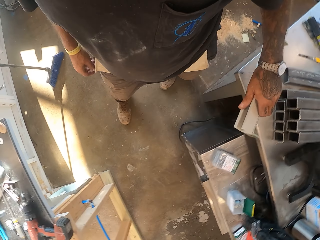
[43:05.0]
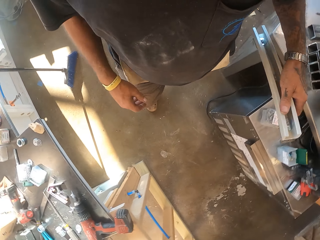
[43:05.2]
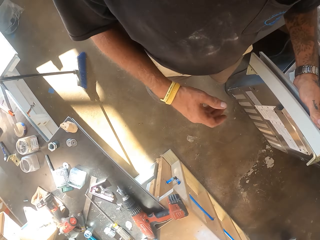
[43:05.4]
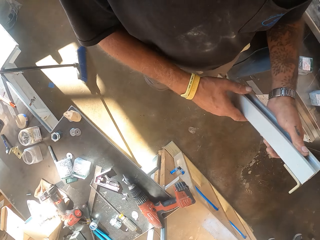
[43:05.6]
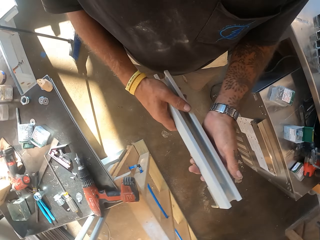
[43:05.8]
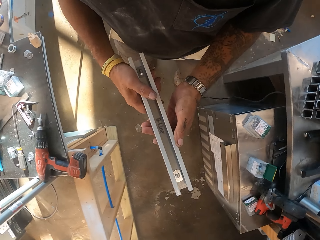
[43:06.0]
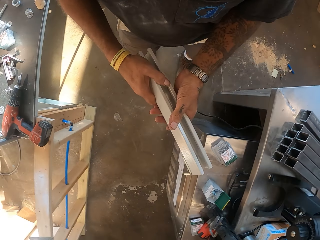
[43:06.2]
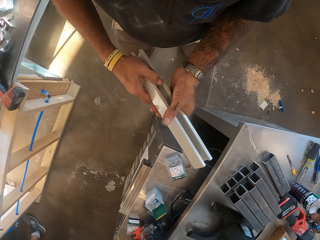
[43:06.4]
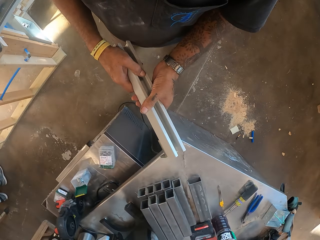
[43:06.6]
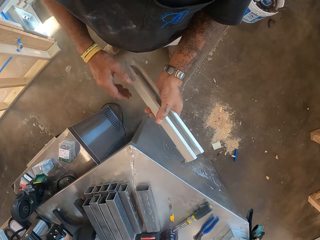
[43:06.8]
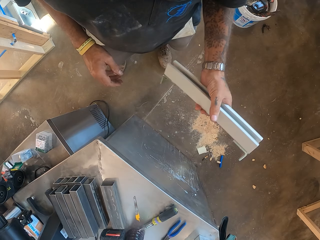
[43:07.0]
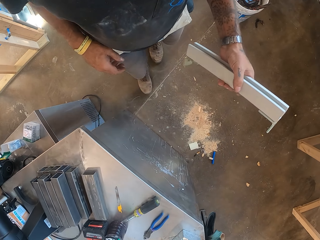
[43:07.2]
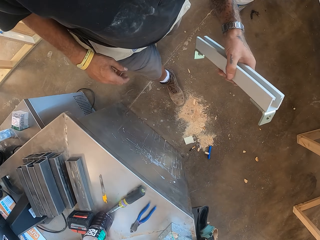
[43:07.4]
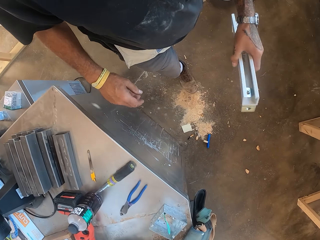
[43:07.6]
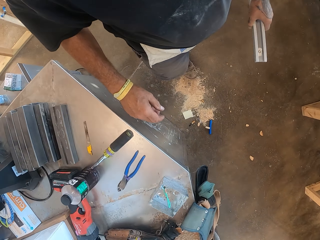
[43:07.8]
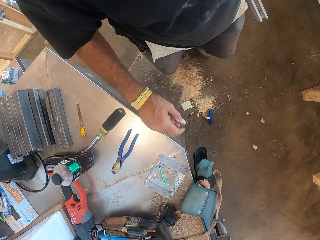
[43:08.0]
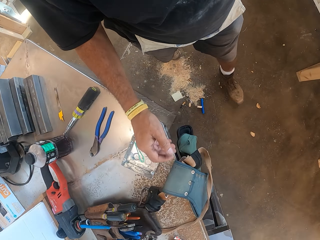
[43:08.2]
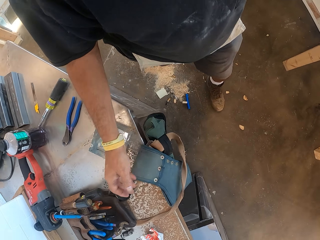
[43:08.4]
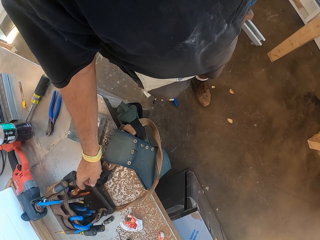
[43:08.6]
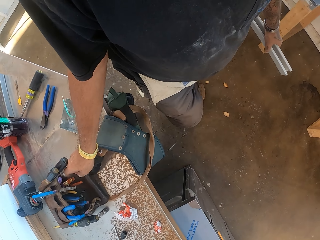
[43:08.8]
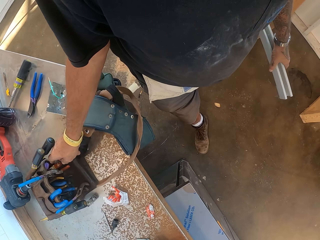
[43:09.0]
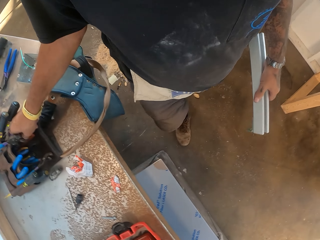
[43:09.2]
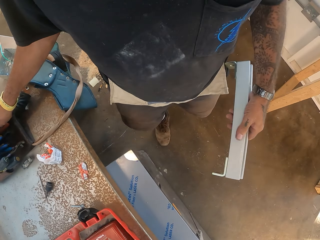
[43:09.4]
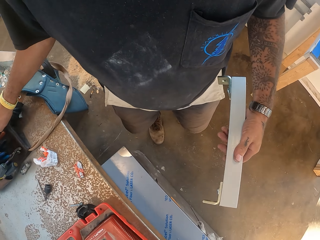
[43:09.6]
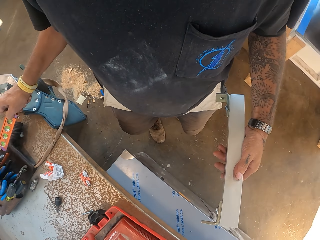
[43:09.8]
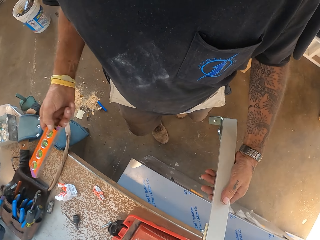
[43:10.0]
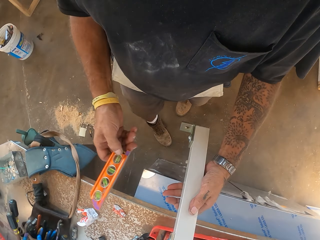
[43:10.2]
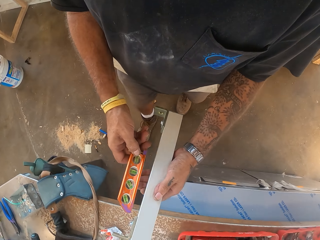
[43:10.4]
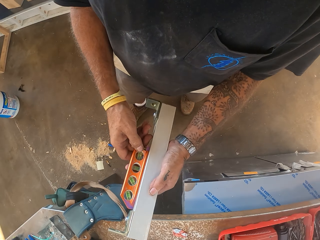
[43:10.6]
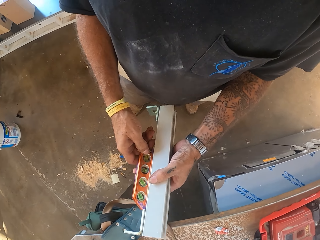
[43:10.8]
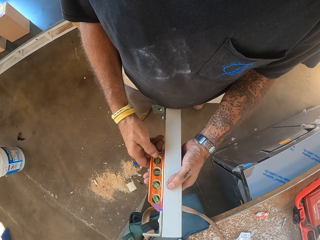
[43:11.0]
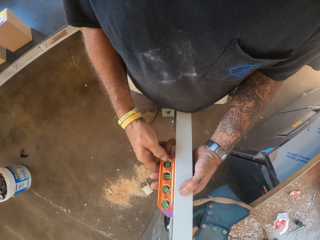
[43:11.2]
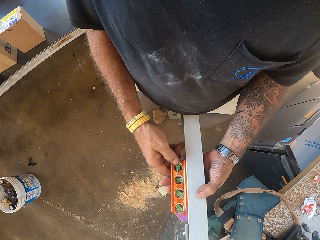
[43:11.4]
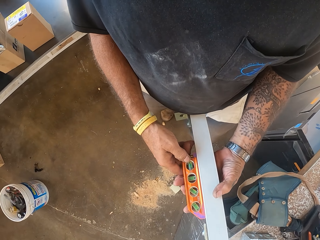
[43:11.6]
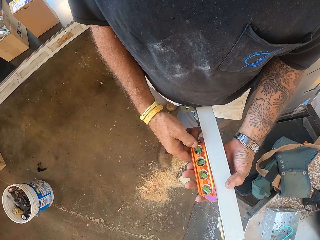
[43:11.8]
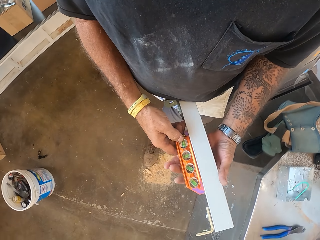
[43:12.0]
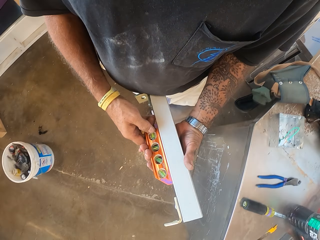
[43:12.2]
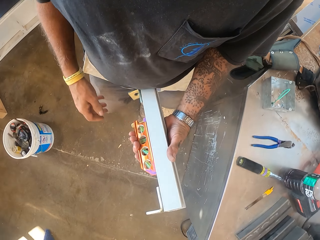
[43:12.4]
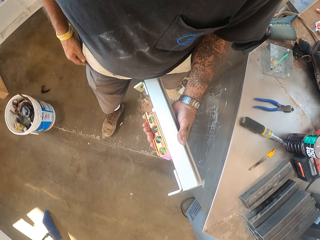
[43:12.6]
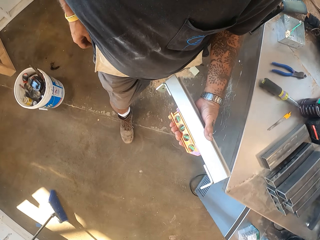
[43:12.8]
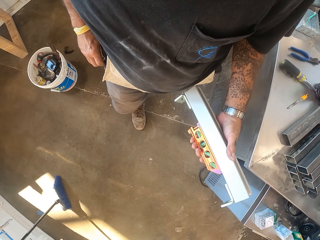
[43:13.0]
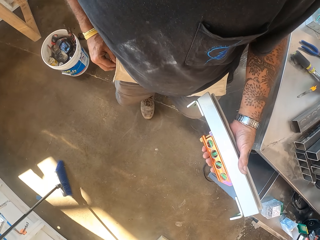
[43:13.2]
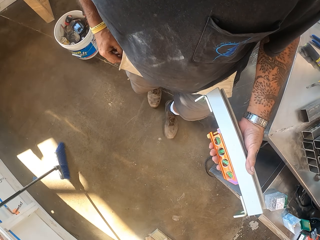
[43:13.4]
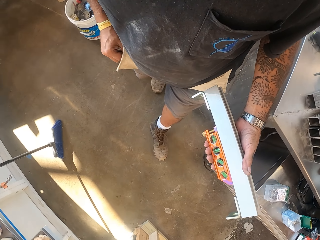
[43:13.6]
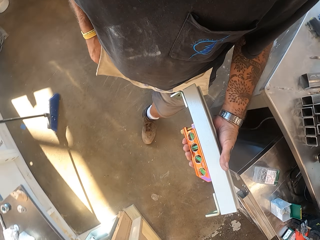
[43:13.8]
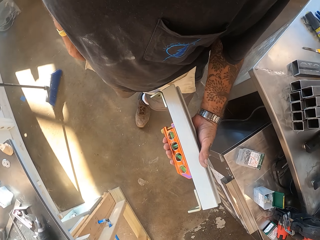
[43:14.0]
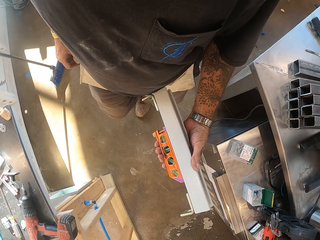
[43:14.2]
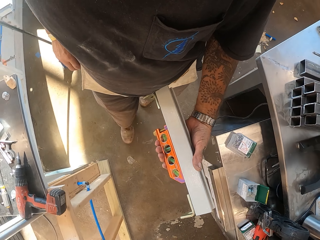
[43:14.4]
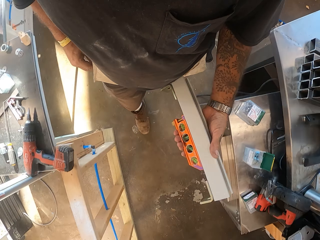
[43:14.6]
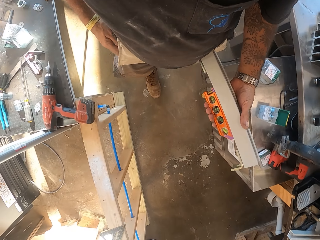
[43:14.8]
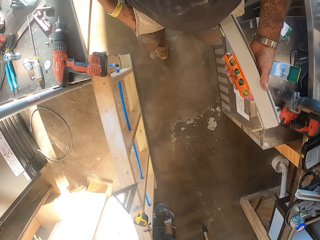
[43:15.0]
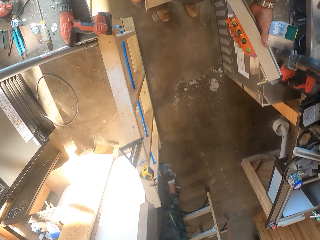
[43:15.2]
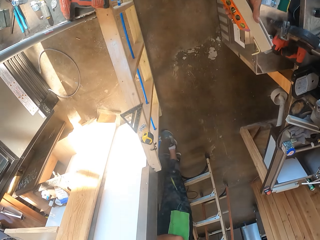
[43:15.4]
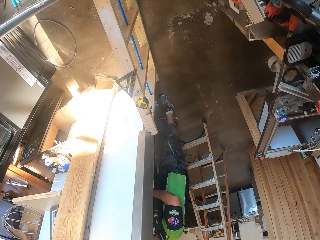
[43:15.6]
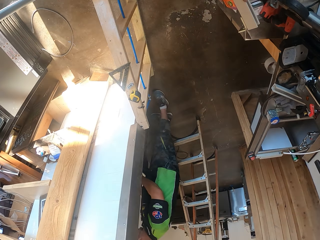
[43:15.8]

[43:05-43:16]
The camera wearer picks up a curtain rail or rod. They walk in the workshop. They pick up a bubble level. They carry the curtain rail and carry the bubble level. They walk in the garage.

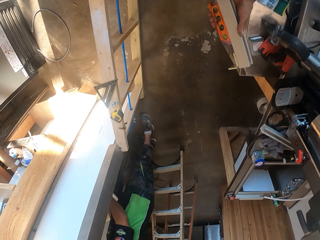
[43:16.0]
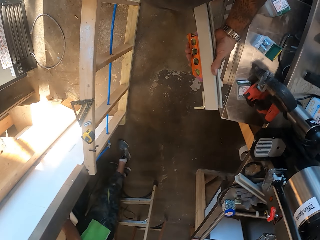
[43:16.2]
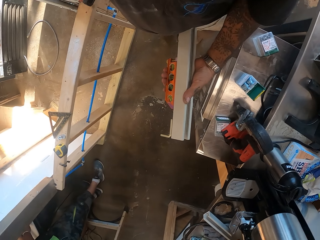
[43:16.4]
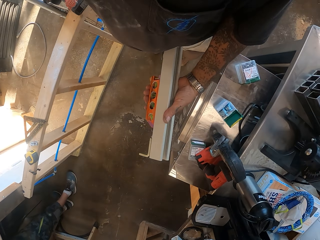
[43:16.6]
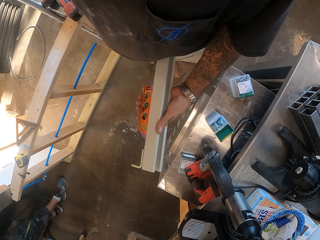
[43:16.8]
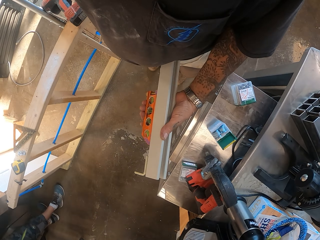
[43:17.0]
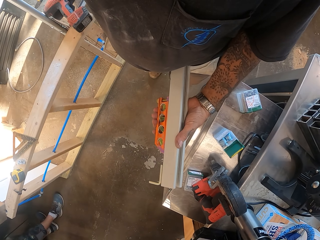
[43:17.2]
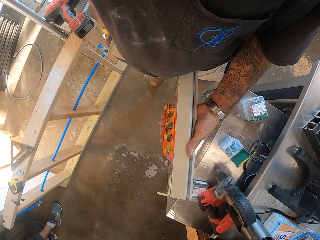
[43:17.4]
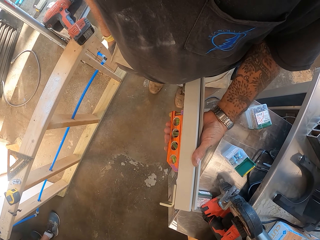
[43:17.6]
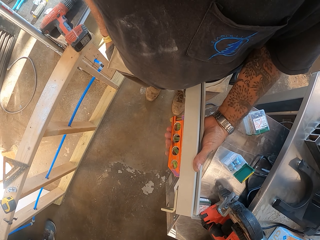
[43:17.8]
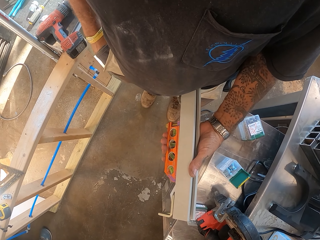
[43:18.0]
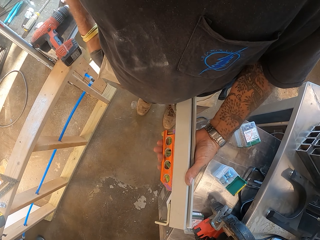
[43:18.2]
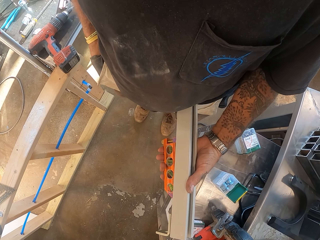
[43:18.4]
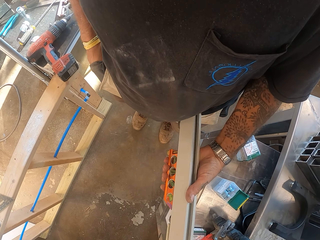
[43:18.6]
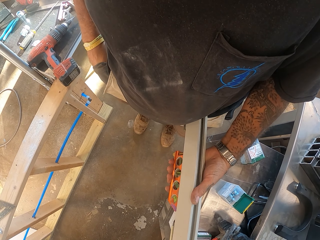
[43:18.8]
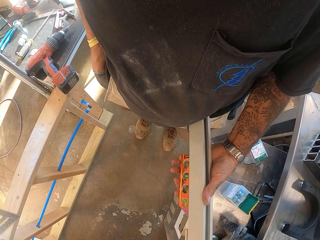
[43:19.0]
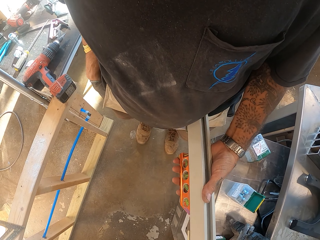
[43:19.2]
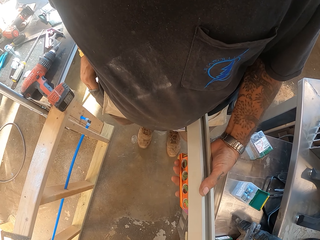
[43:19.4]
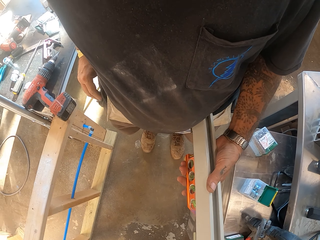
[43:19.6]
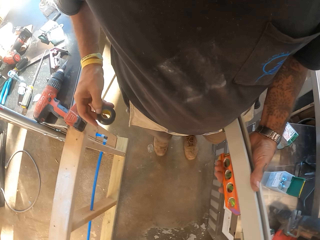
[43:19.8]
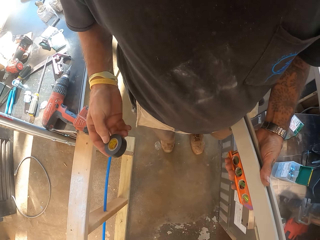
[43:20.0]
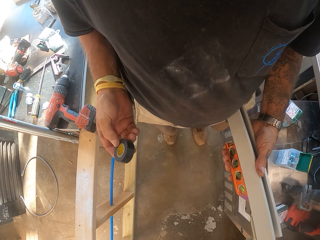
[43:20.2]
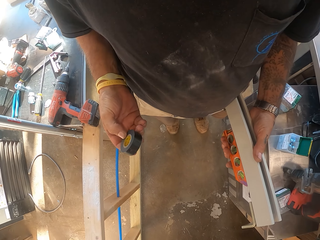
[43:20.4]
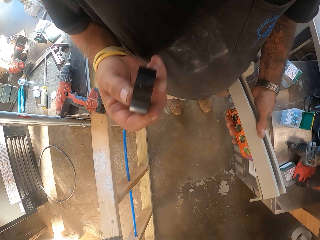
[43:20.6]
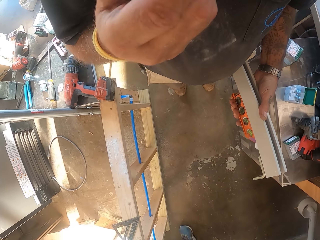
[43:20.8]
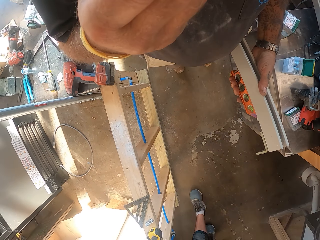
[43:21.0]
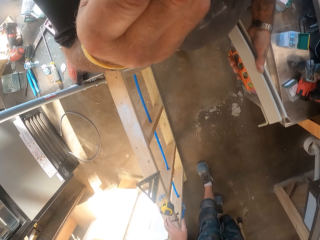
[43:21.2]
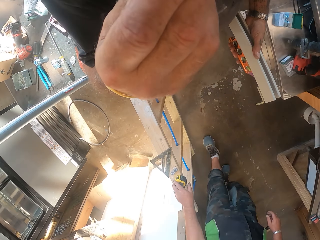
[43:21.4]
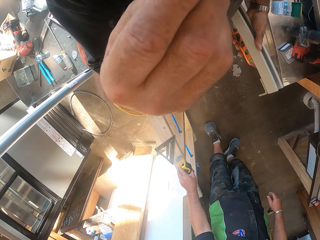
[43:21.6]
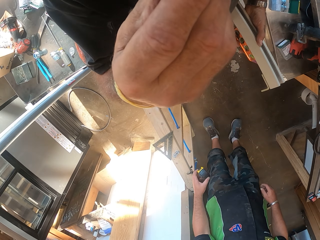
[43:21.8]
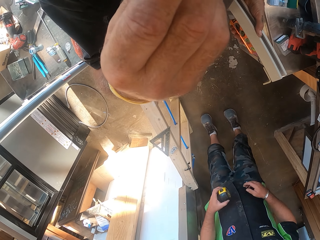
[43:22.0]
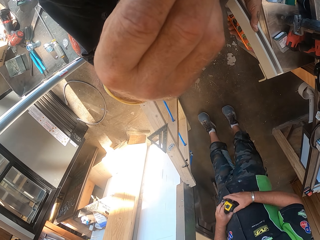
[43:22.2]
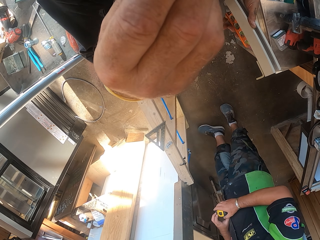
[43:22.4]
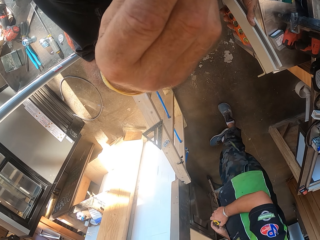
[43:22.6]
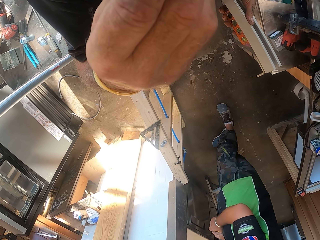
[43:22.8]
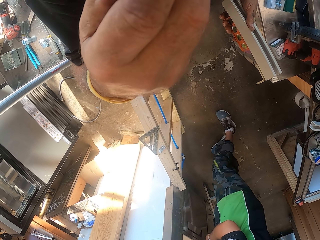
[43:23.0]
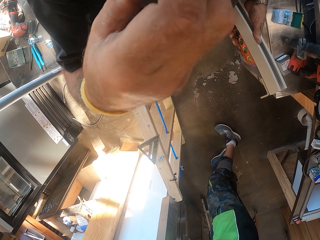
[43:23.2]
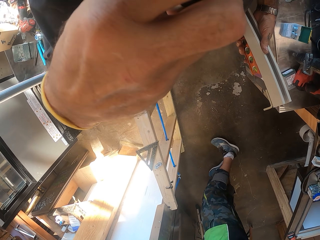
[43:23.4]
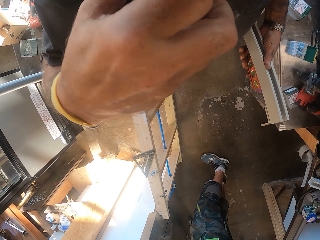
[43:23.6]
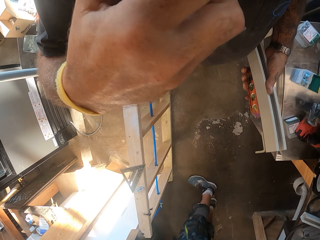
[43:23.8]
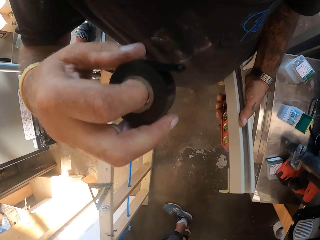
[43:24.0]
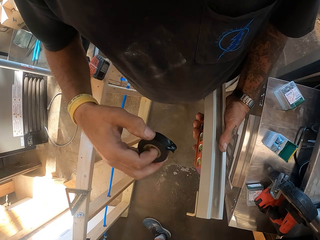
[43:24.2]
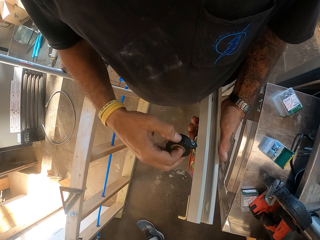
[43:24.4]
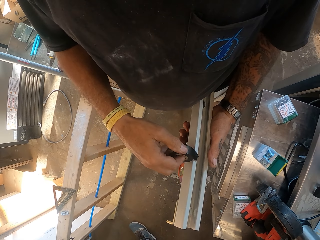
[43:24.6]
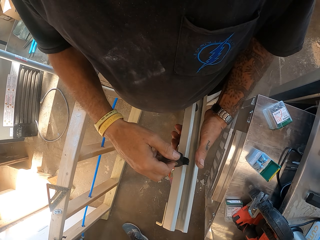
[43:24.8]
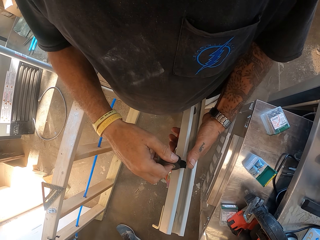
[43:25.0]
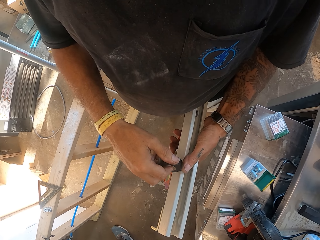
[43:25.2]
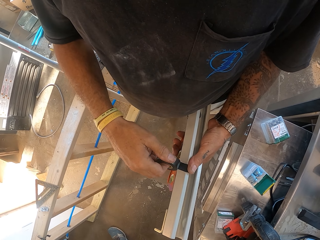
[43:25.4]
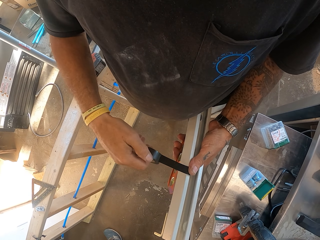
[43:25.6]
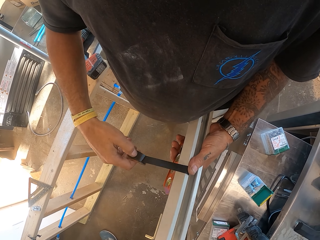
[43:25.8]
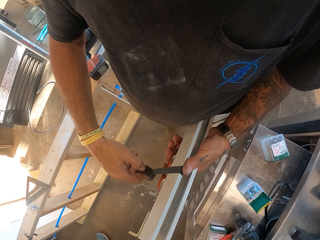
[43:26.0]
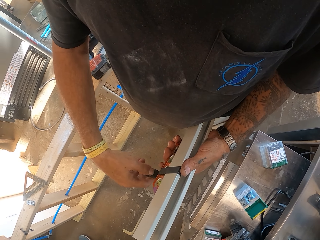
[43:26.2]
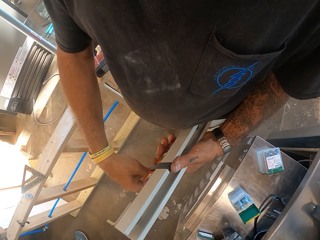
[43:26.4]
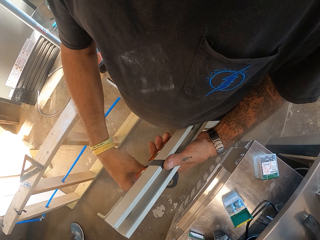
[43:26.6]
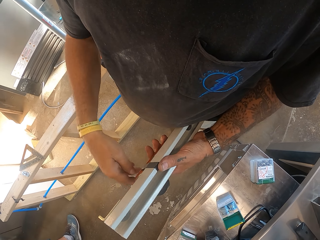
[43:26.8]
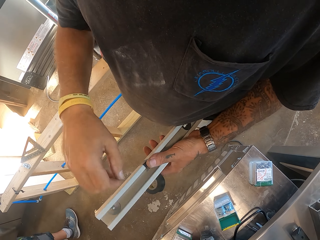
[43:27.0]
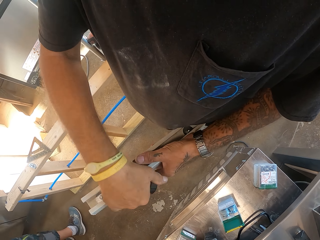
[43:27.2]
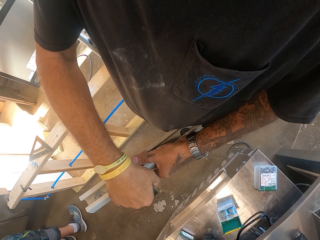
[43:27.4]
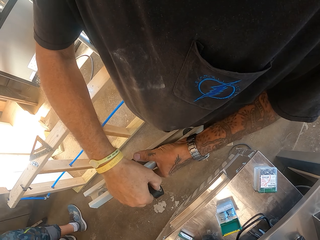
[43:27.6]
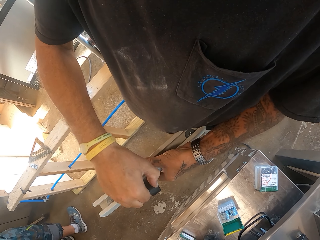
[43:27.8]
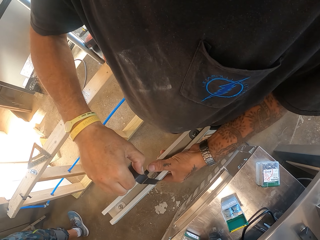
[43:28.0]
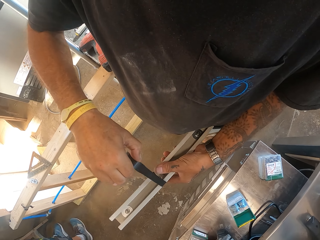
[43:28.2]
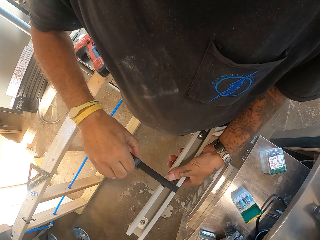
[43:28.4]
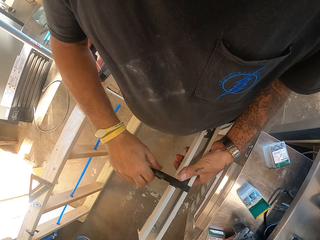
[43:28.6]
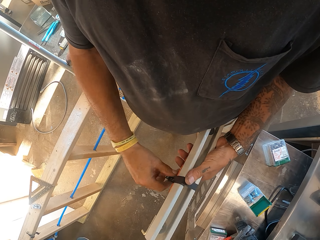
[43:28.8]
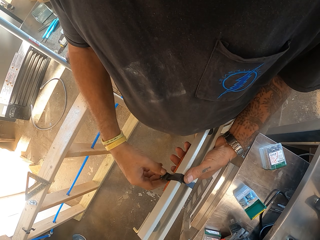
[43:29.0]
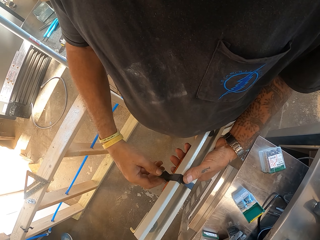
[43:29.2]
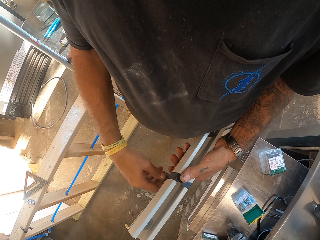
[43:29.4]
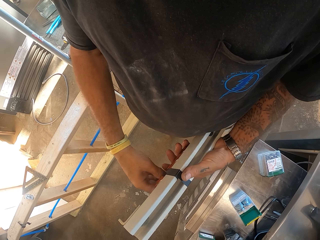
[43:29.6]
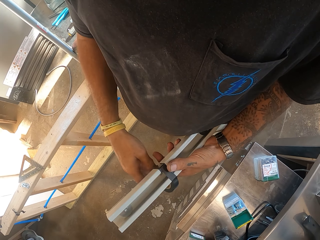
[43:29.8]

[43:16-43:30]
The camera wearer stands in the workshop. They remove sellotape from the pocket. They hold the sellotape by mouth. They roll the sellotape on the rod. They tape the bubble level.
